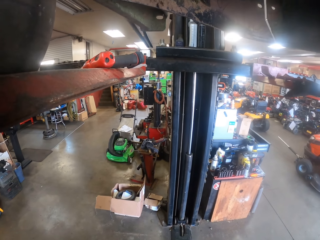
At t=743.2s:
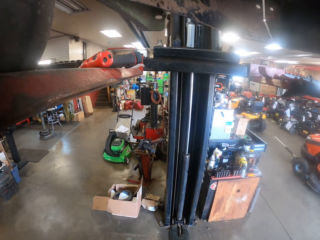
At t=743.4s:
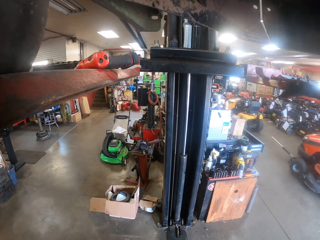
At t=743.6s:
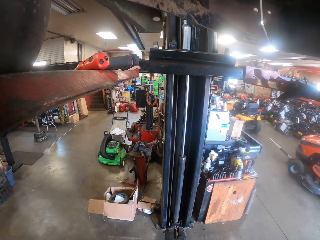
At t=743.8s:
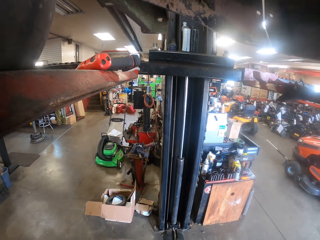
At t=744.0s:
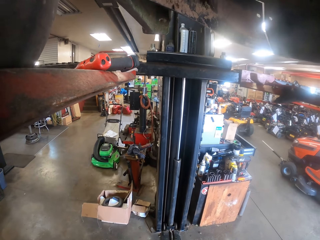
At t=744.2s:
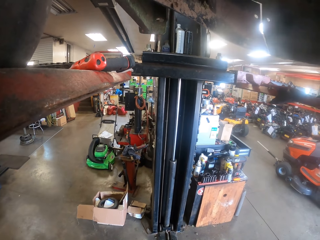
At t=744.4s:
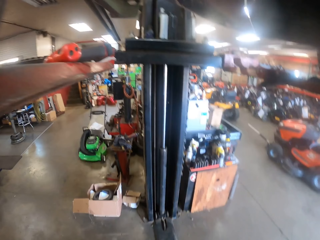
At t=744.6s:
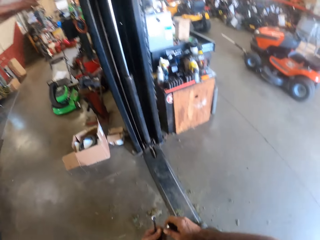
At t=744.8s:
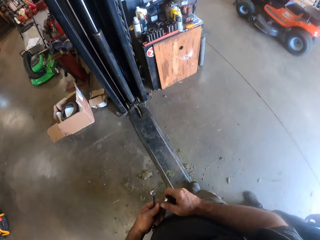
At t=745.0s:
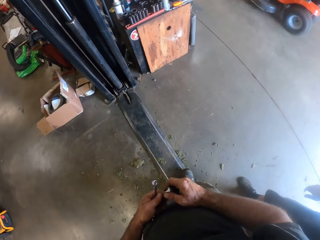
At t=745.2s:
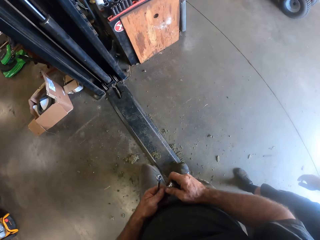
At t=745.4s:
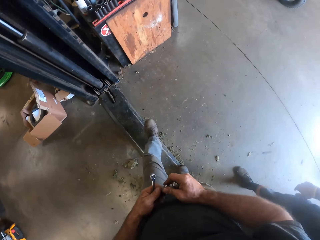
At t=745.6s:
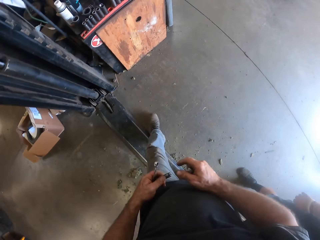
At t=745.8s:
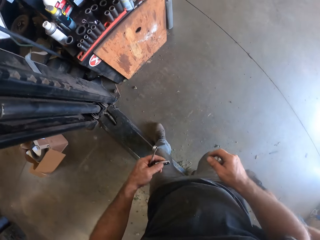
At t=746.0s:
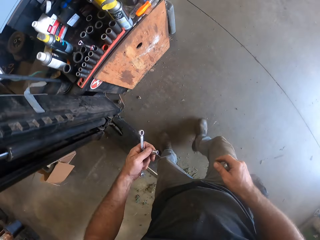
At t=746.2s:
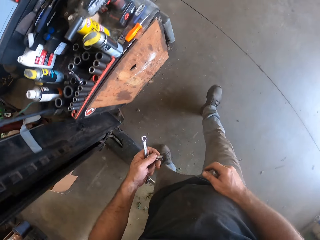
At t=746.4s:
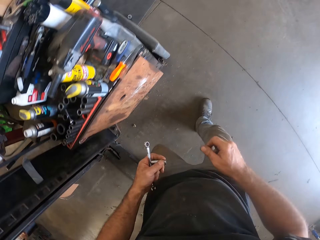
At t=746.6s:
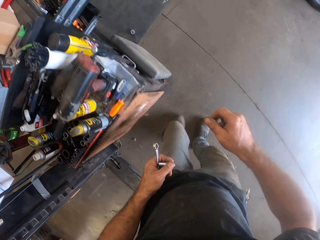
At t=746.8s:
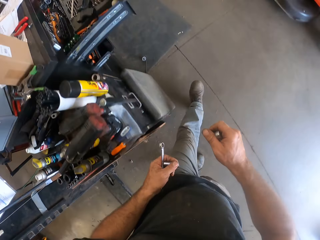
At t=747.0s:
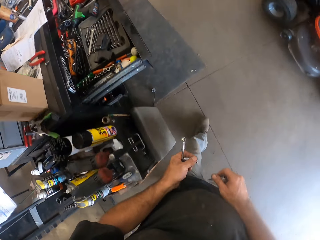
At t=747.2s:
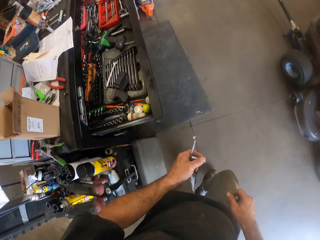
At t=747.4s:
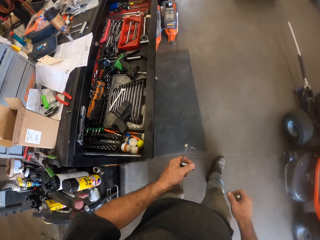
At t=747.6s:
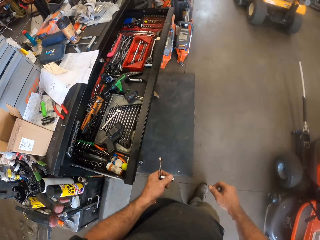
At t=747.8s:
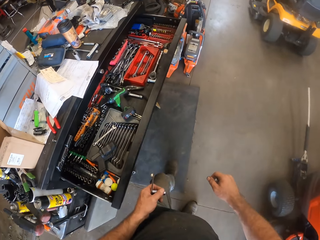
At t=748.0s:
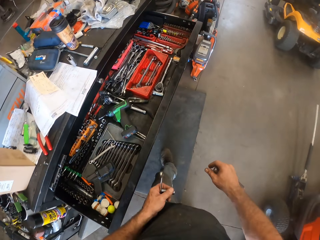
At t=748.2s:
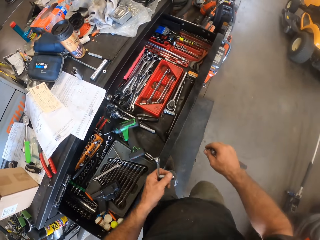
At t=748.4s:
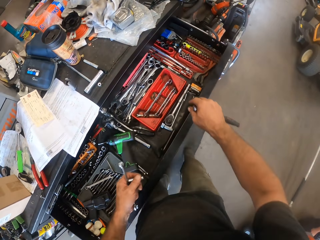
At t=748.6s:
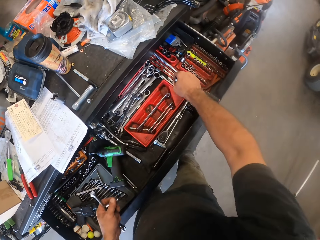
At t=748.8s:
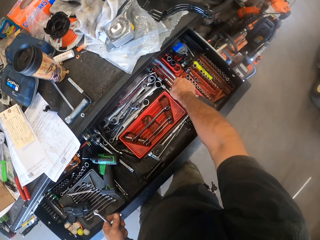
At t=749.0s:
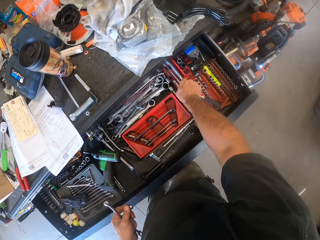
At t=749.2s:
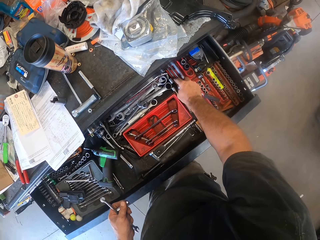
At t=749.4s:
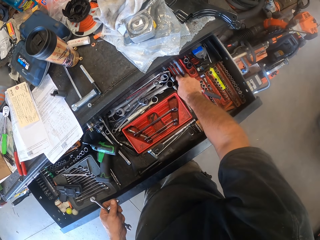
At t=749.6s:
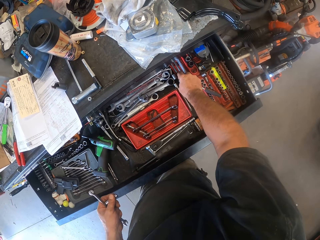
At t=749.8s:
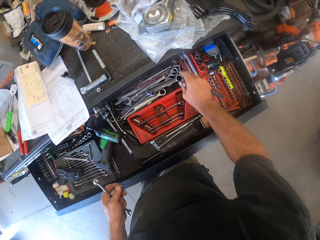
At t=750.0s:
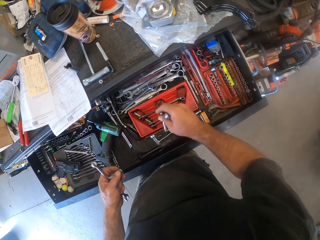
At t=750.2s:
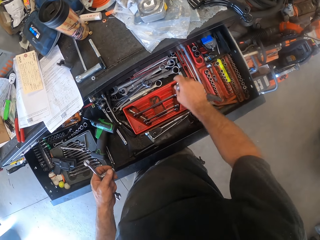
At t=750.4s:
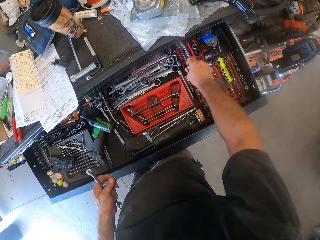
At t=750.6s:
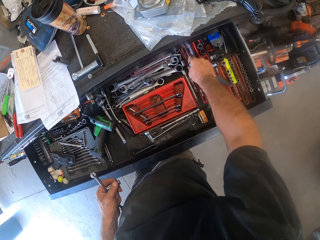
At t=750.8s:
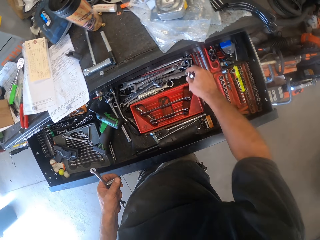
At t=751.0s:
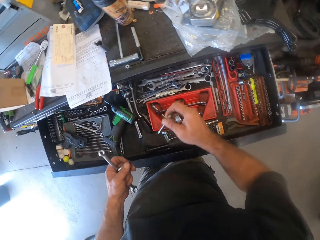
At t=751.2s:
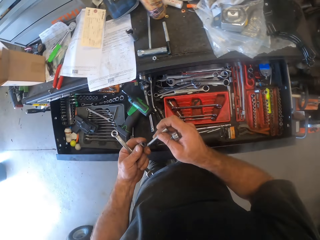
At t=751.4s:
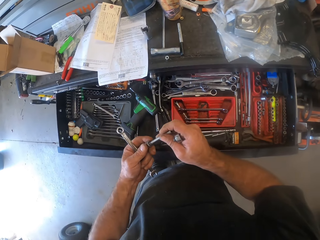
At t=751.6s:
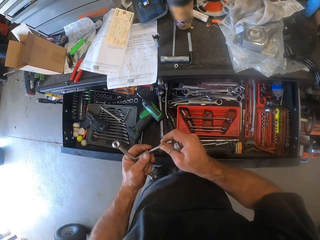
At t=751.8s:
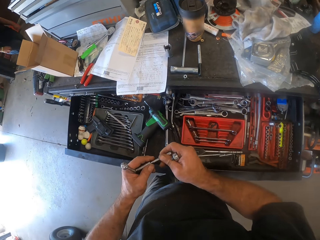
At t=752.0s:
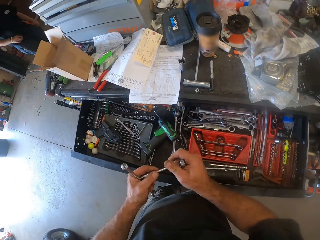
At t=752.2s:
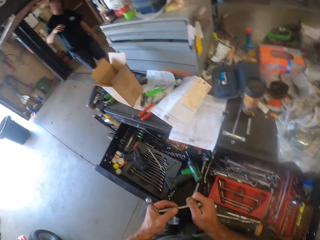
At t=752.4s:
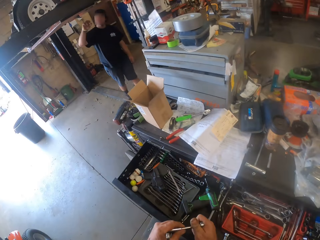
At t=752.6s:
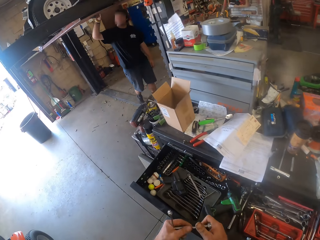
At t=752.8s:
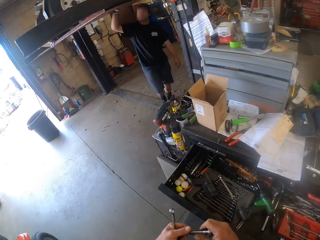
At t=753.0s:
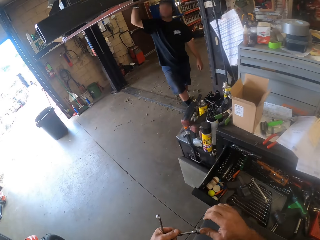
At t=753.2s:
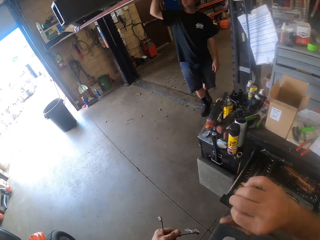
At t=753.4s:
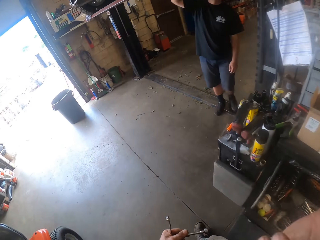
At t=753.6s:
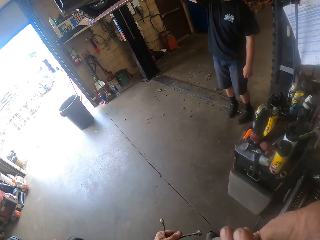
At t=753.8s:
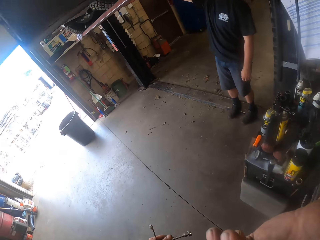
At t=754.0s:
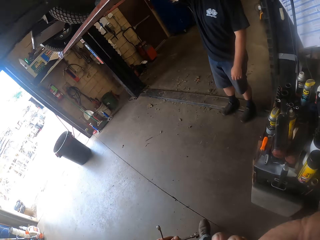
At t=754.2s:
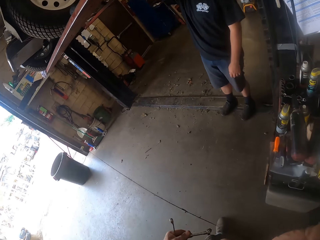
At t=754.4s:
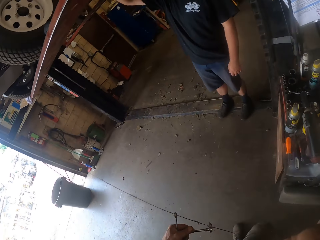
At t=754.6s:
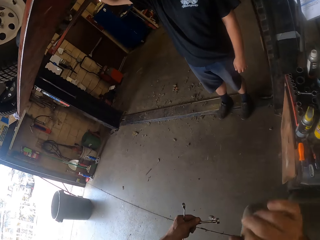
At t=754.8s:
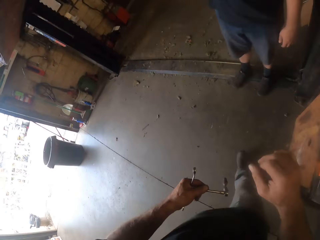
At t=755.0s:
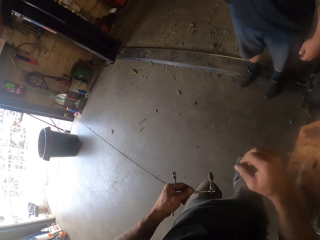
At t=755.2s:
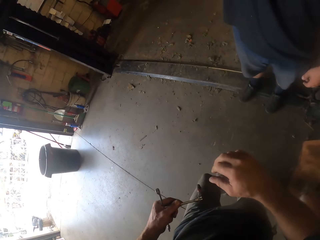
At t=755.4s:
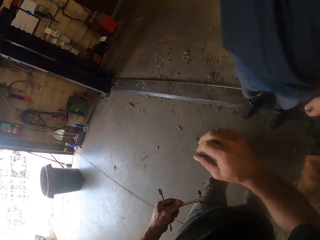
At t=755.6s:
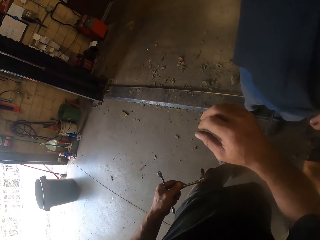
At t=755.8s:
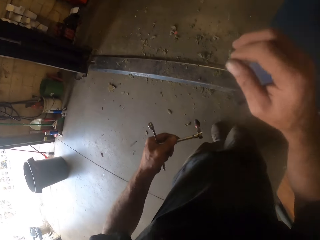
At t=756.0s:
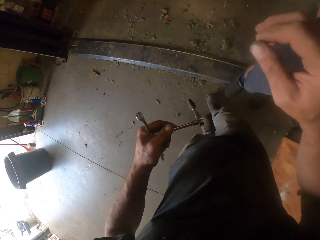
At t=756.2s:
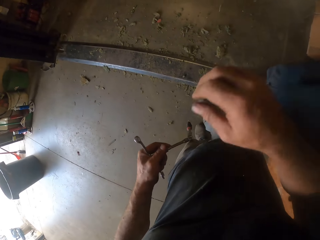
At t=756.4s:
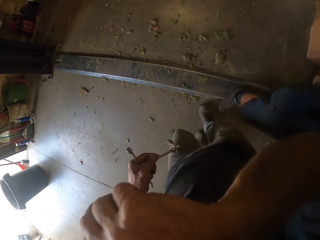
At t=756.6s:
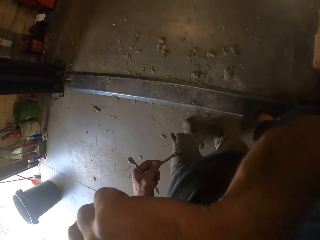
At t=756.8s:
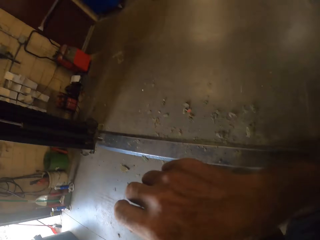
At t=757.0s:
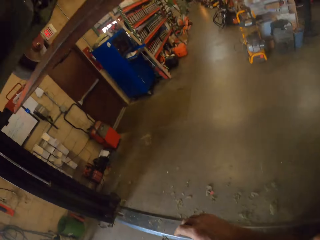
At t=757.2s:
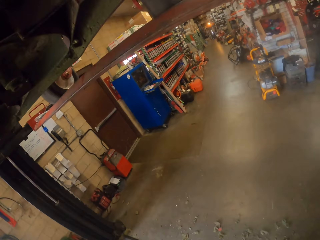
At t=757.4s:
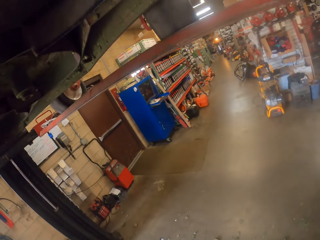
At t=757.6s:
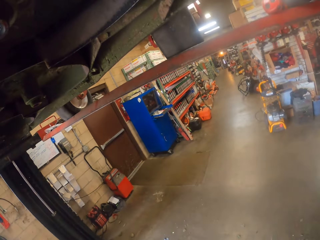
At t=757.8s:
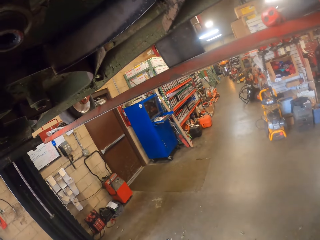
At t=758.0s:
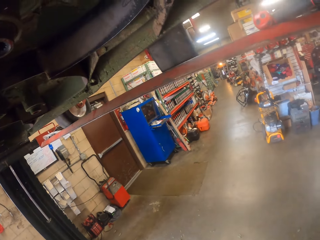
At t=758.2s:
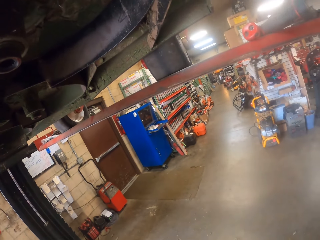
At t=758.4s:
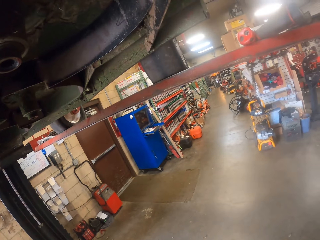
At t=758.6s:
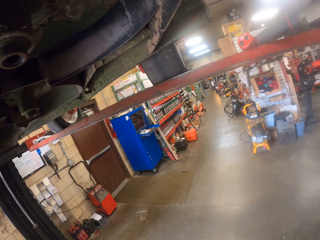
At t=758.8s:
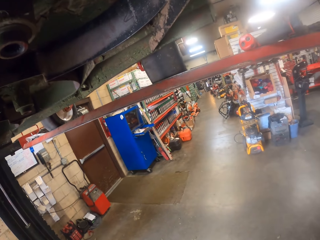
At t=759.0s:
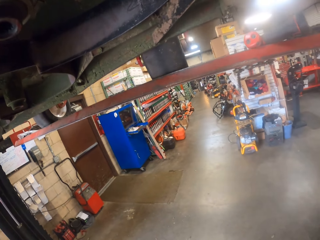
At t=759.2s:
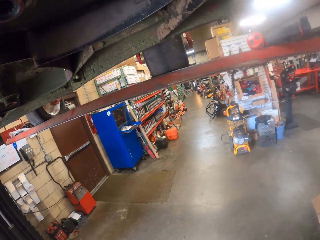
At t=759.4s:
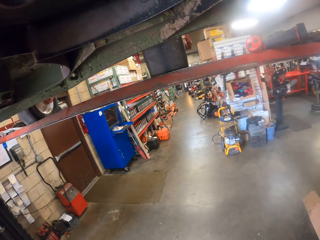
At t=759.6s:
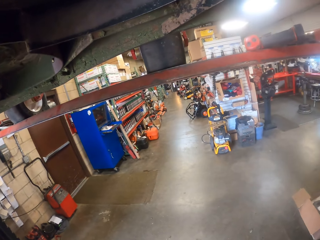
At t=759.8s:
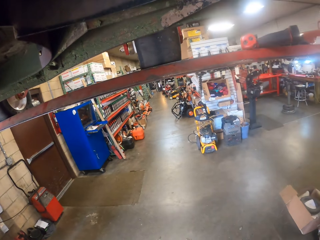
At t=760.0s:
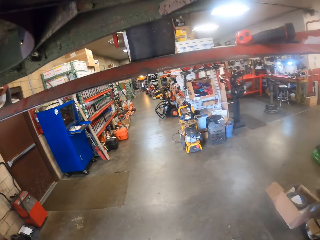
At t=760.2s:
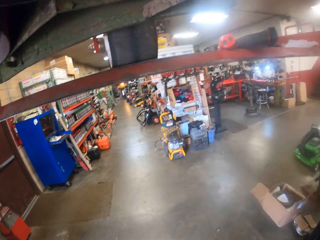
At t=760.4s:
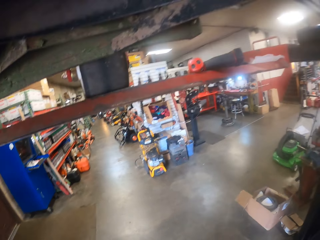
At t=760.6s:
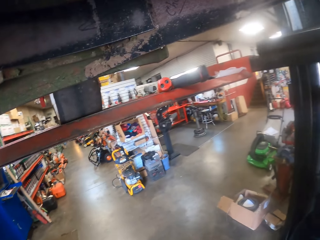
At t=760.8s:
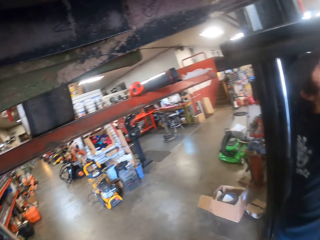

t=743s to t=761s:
The camera wearer looks around the workshop and walks around the workshop. He removes the bolt extractor from its holder with his left hand. He holds a screw. He picks another bolt extractor from the drawer with his right hand. He joins the screw to a metal wrench. He walks away from the drawer. A man holds a metal. The camera wearer touches his face with his right hand. He walks toward the metal. He wipes off something with his hand.

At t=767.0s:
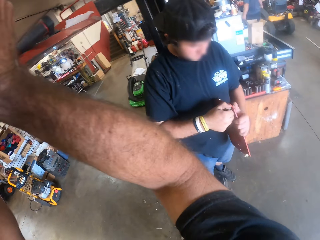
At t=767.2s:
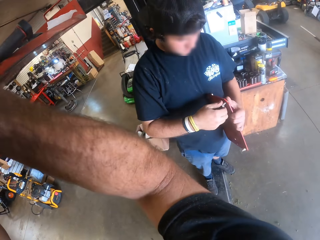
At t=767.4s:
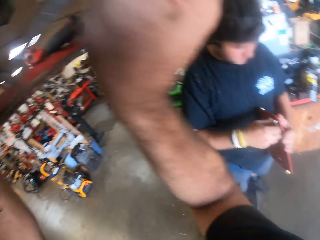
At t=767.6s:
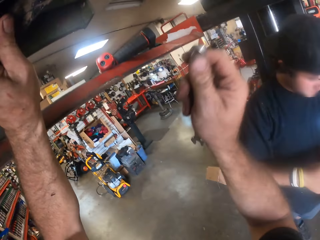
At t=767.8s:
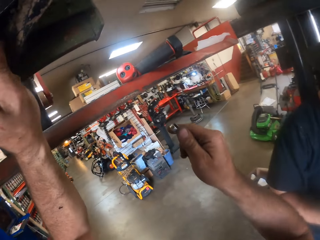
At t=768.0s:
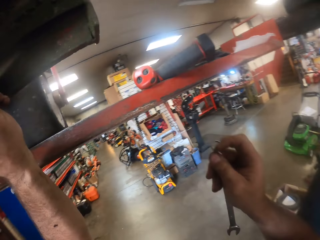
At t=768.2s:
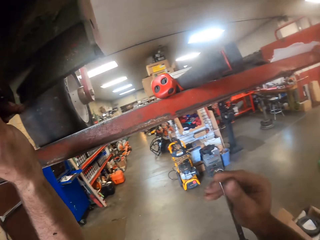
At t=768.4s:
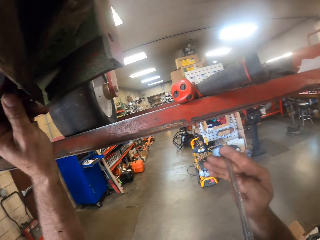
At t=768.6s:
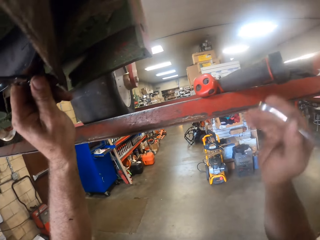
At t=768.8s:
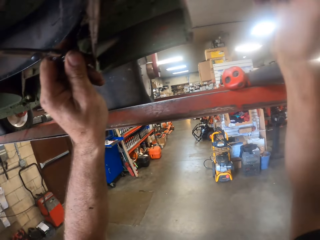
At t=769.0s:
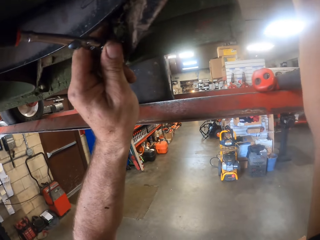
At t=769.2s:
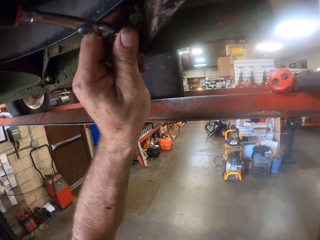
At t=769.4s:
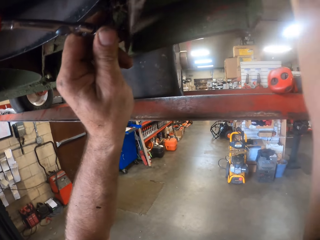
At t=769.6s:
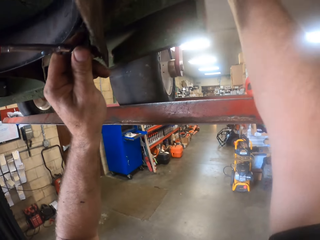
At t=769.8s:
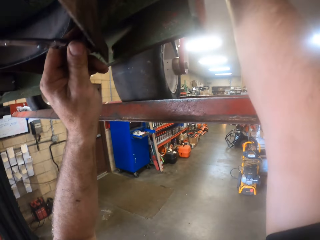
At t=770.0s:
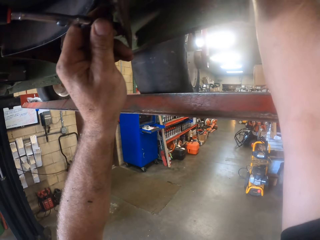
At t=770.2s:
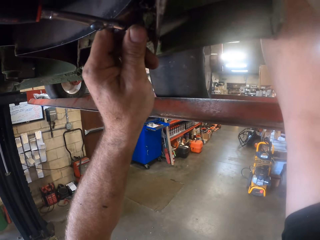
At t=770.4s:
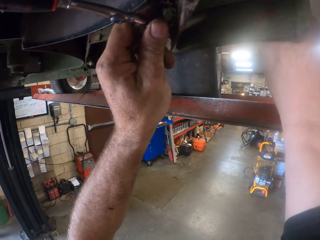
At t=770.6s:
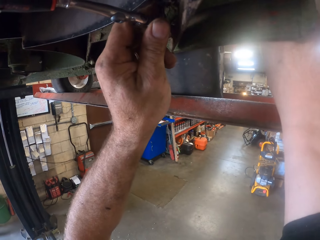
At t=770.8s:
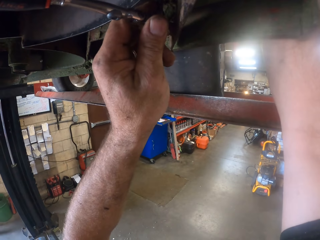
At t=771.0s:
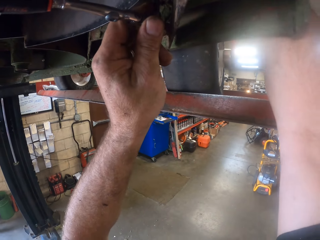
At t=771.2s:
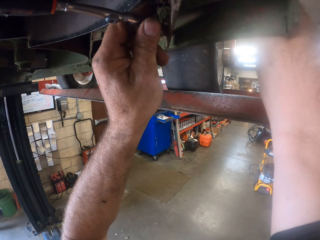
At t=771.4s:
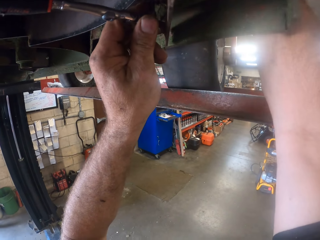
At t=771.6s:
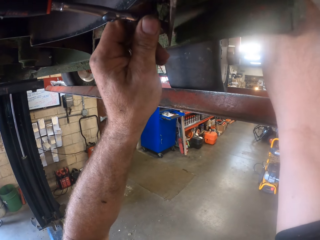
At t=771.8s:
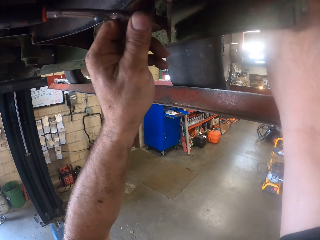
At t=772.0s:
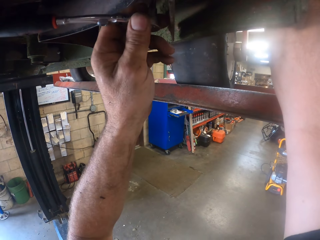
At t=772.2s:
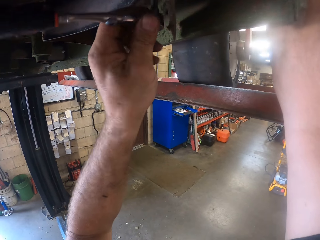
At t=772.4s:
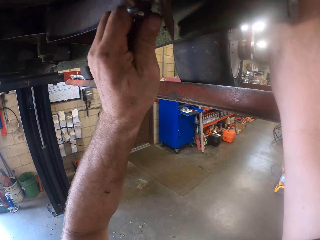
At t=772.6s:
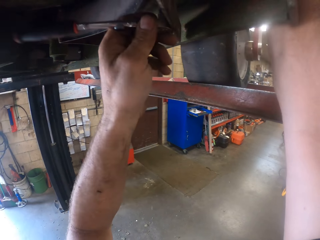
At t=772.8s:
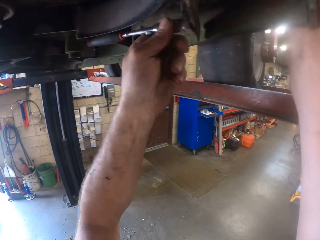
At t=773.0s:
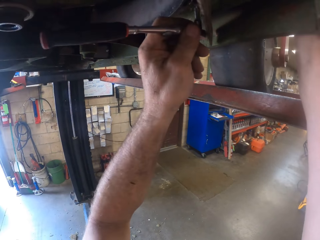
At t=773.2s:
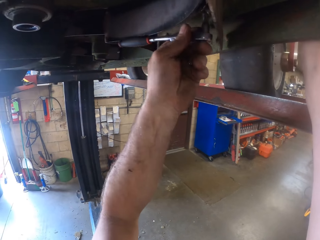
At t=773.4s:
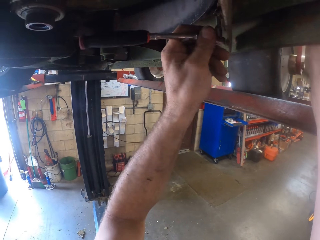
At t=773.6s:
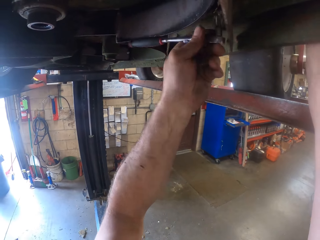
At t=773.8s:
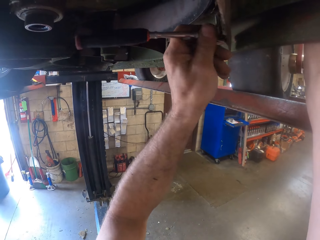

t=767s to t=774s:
A man pulls a screw from the metal. The camera wearer holds a spanner. They flip the spanner. They hold a metal wrench. They tighten something with the metal wrench.
